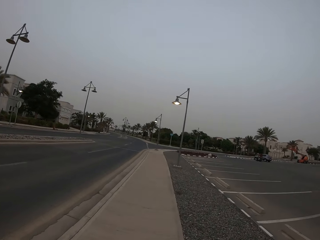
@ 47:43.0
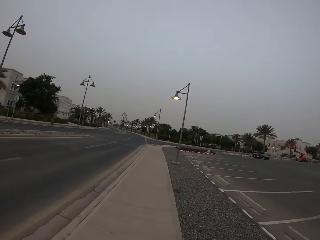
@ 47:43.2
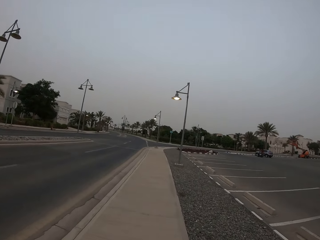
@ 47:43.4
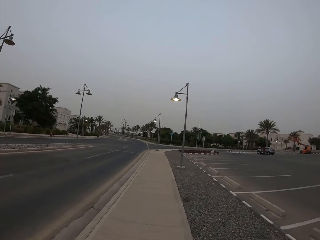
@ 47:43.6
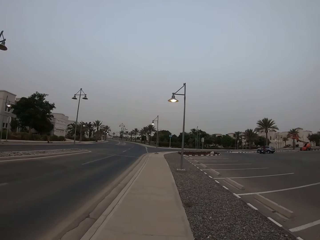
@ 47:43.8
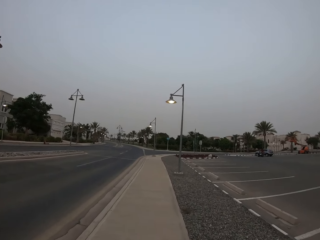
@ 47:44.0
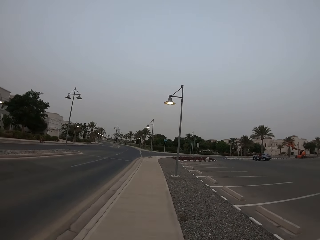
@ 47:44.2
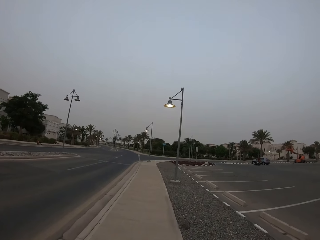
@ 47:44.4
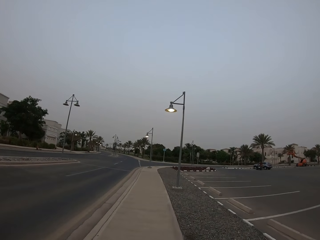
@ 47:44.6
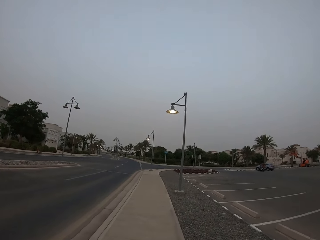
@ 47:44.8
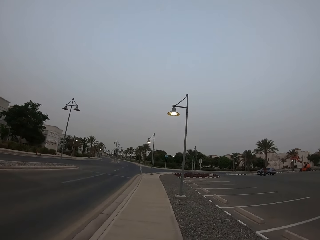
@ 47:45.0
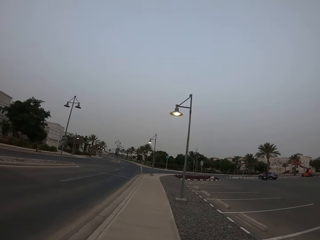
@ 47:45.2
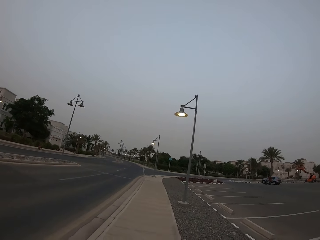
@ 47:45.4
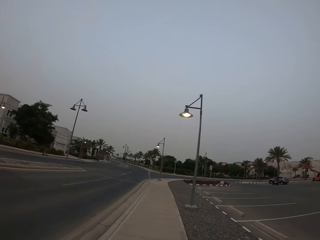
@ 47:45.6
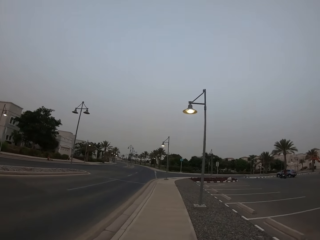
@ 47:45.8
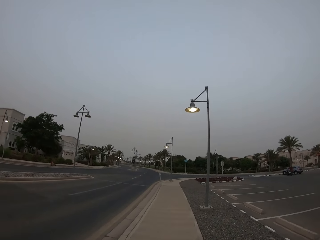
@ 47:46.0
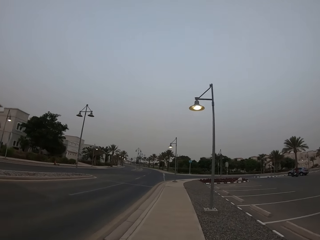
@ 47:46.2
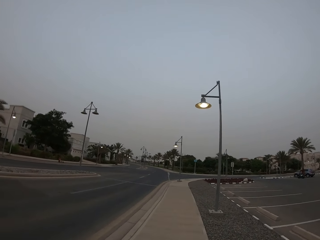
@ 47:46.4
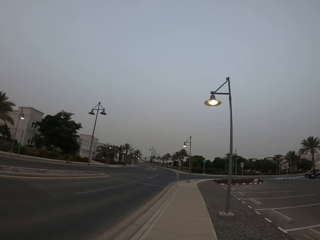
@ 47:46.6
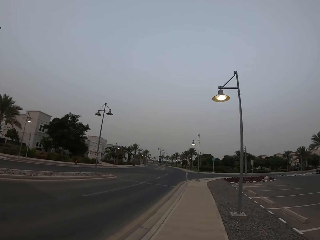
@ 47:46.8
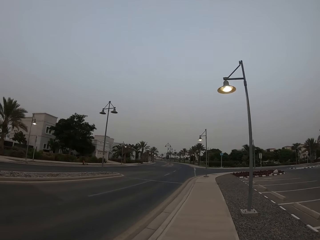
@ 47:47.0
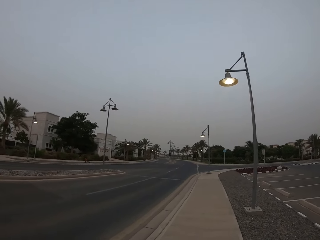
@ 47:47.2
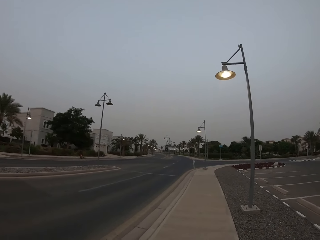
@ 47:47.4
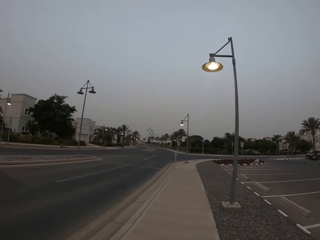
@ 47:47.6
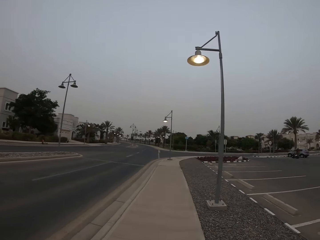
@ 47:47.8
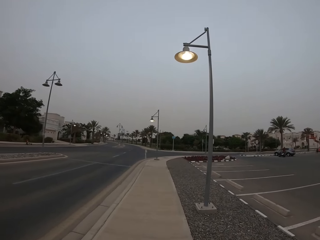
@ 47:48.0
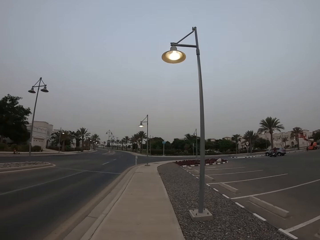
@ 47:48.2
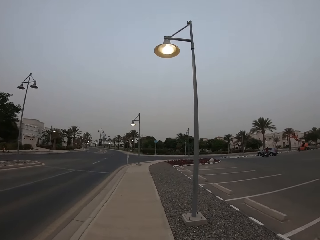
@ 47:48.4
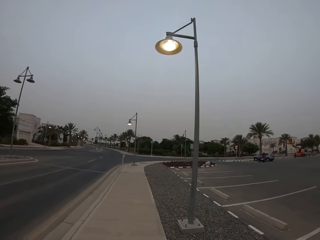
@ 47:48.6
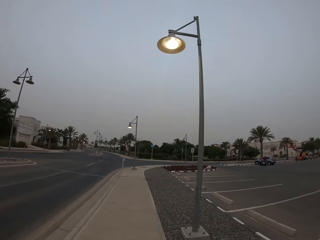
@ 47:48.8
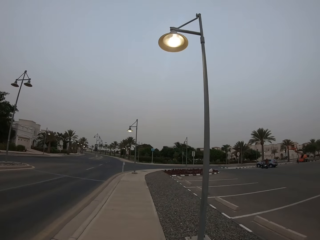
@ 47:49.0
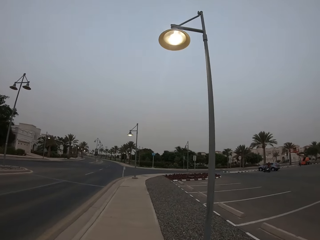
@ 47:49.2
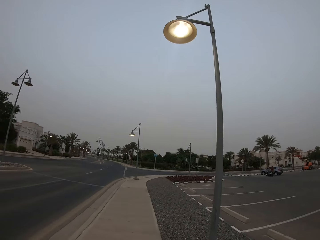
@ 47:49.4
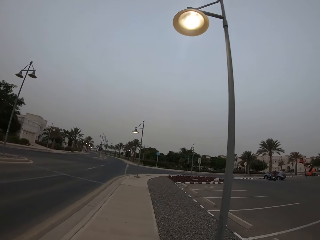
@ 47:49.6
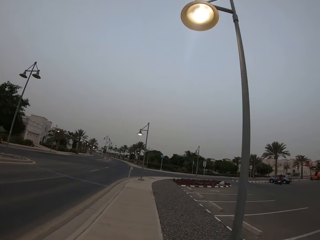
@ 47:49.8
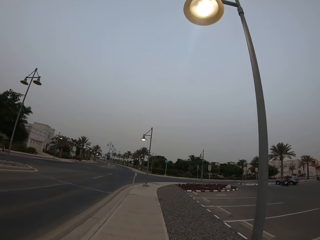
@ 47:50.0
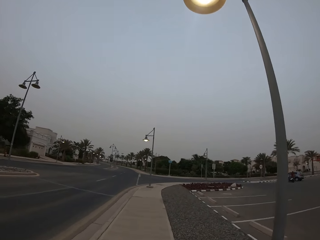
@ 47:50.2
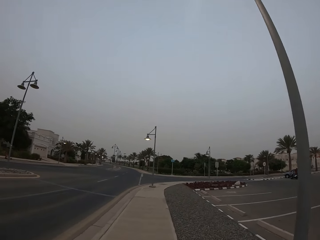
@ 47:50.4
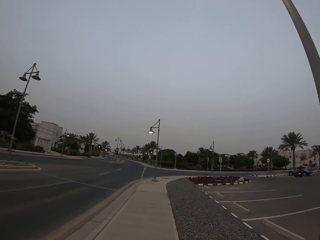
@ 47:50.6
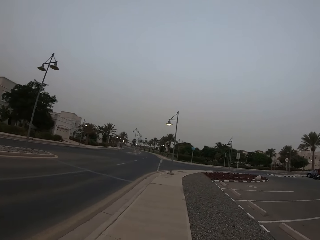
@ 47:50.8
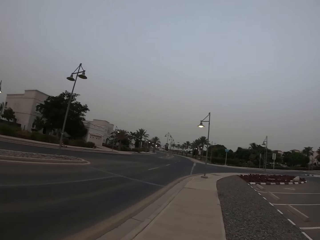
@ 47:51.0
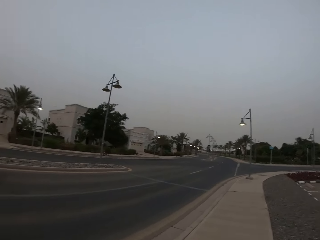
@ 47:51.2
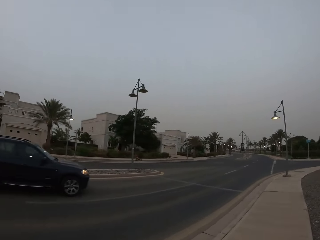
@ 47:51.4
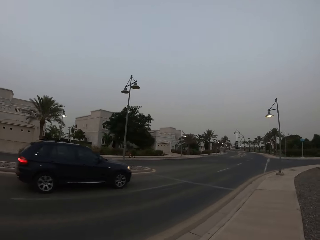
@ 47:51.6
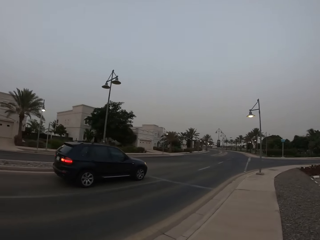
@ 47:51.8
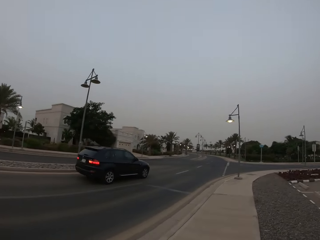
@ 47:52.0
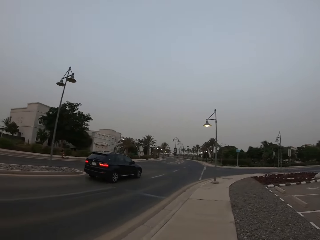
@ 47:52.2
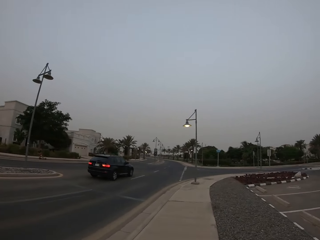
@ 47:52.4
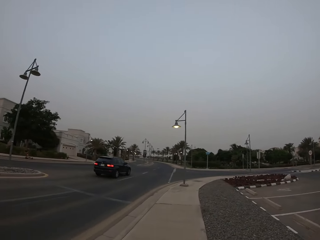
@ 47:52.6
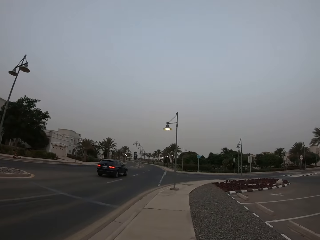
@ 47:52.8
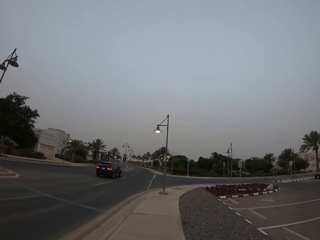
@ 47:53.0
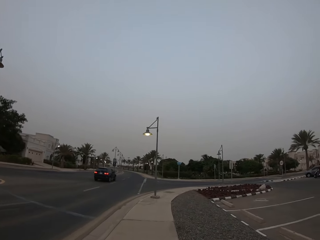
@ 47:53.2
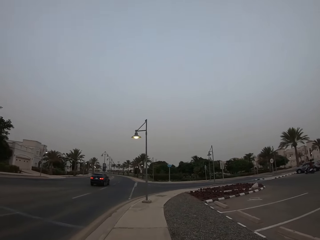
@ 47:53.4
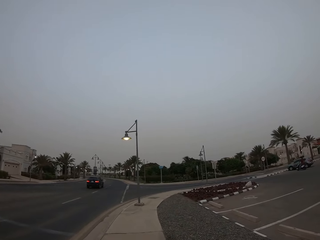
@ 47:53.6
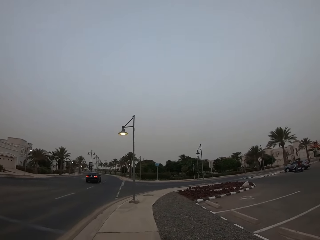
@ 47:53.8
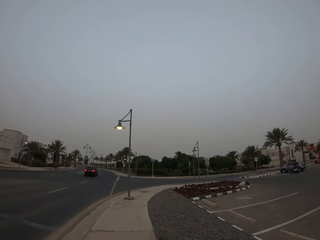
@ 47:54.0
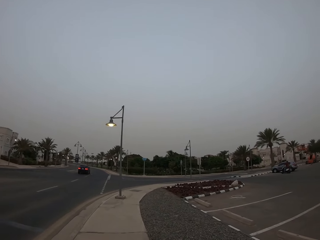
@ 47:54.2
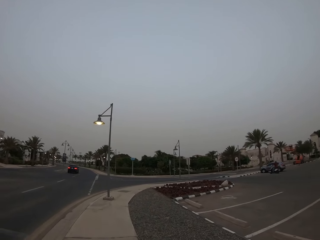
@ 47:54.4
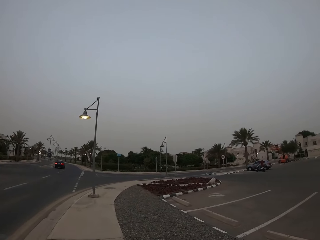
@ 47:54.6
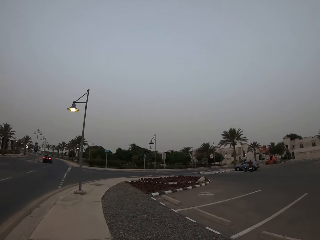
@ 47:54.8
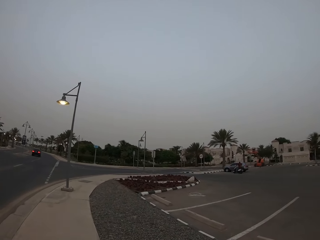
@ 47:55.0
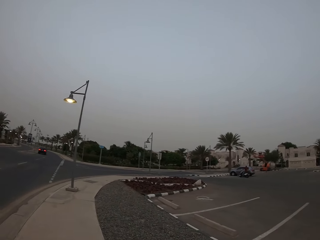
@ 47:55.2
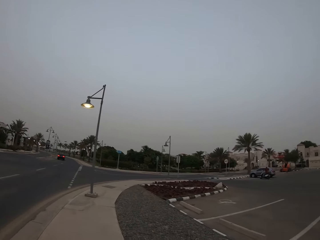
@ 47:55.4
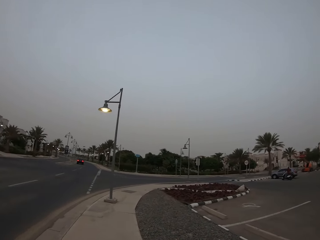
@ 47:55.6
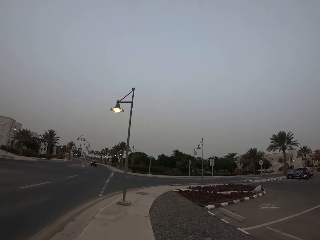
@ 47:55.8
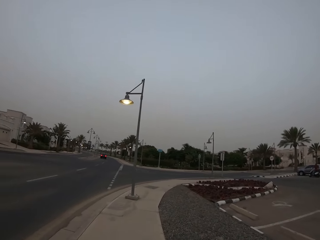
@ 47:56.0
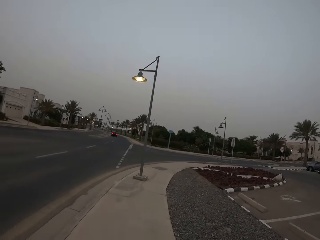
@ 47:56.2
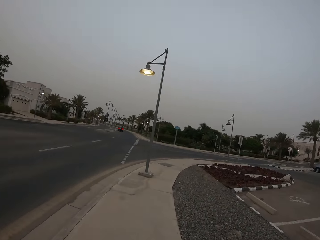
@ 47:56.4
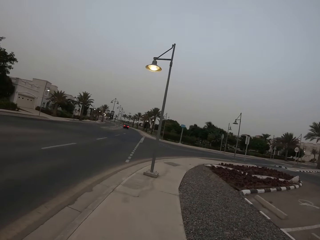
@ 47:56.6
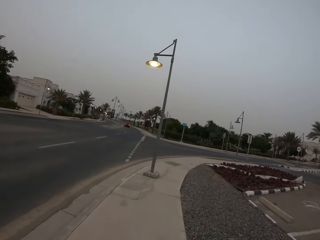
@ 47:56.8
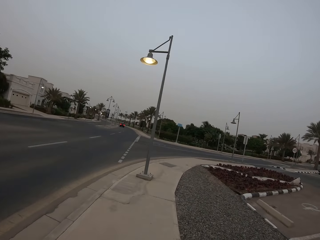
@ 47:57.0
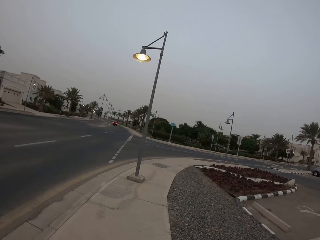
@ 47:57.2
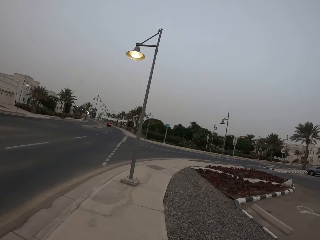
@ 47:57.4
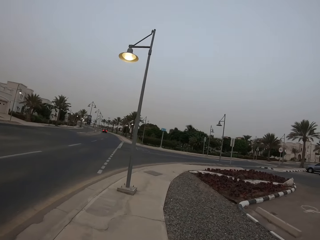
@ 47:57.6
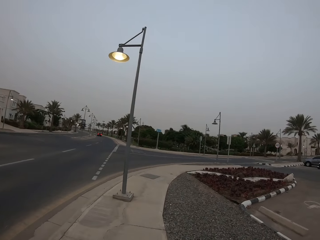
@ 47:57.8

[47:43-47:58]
The camera wearer looks around. They walk around.

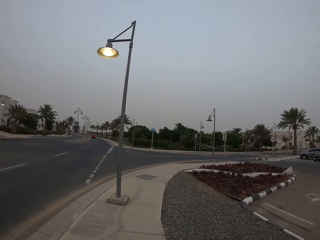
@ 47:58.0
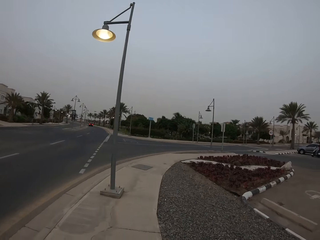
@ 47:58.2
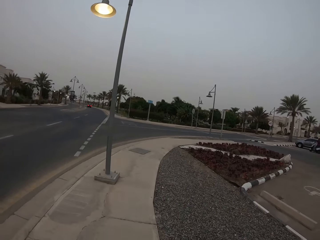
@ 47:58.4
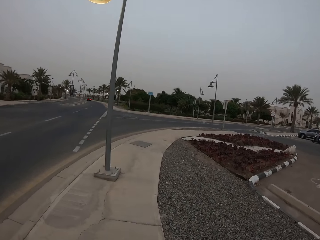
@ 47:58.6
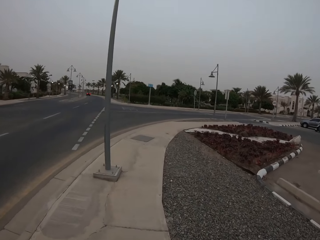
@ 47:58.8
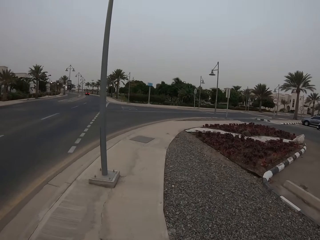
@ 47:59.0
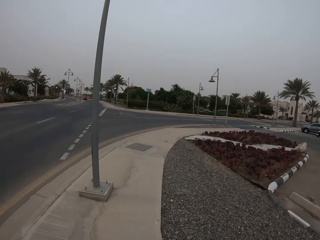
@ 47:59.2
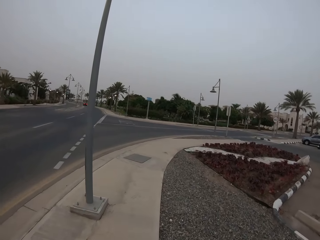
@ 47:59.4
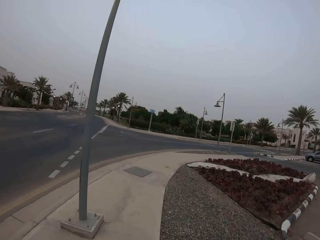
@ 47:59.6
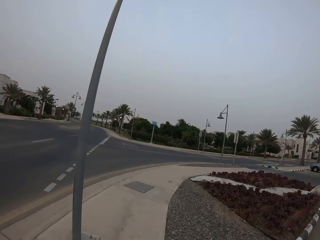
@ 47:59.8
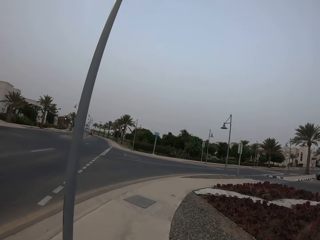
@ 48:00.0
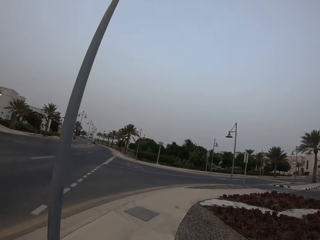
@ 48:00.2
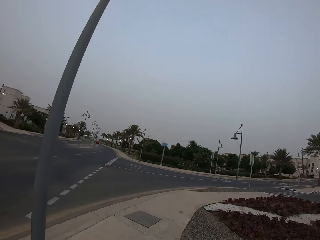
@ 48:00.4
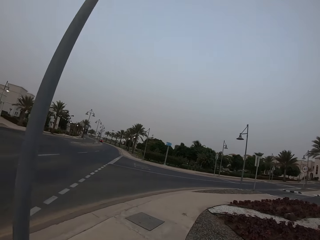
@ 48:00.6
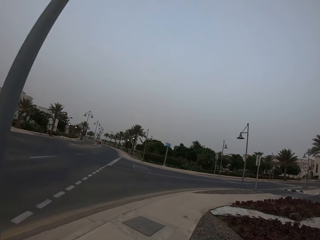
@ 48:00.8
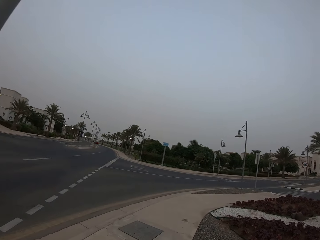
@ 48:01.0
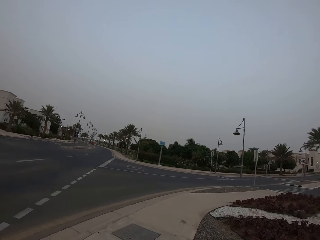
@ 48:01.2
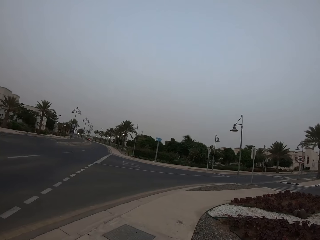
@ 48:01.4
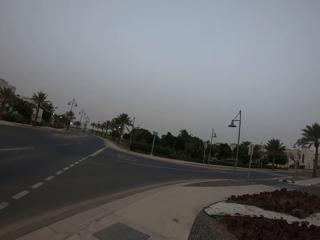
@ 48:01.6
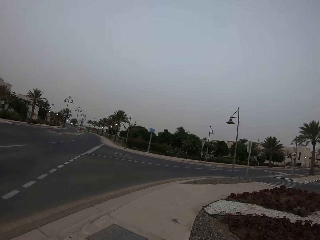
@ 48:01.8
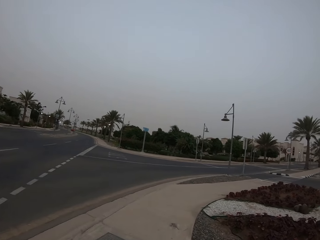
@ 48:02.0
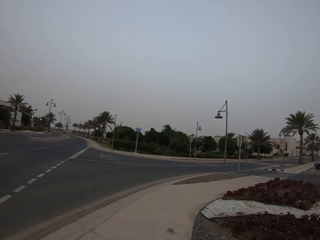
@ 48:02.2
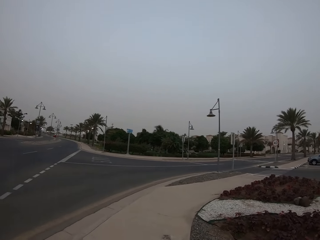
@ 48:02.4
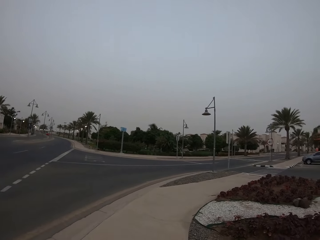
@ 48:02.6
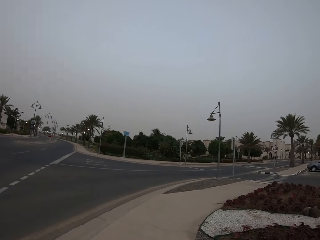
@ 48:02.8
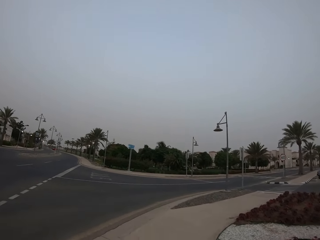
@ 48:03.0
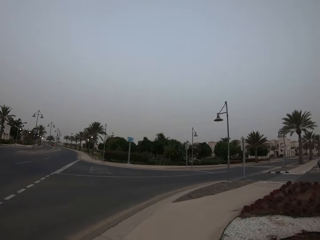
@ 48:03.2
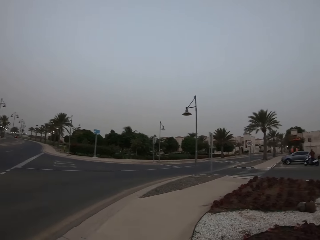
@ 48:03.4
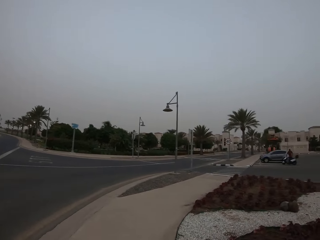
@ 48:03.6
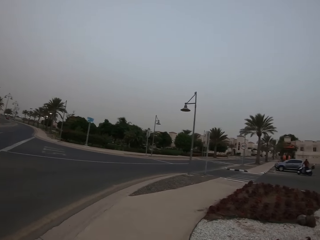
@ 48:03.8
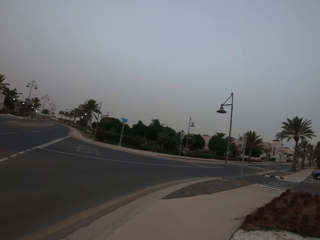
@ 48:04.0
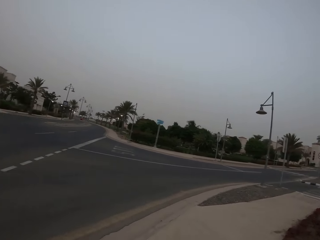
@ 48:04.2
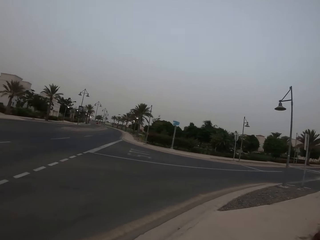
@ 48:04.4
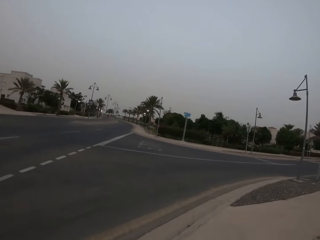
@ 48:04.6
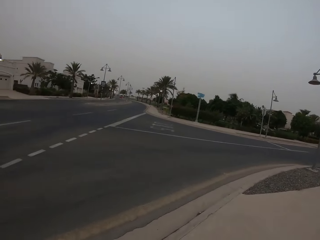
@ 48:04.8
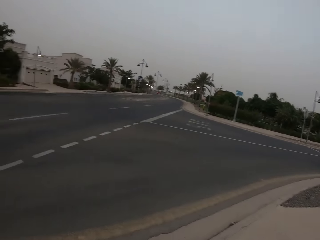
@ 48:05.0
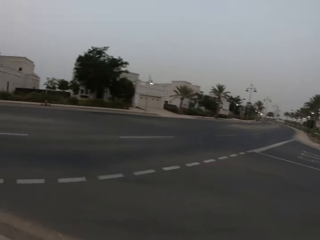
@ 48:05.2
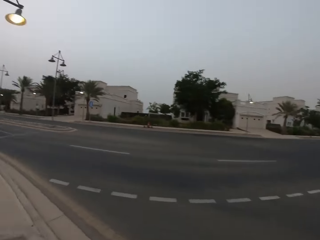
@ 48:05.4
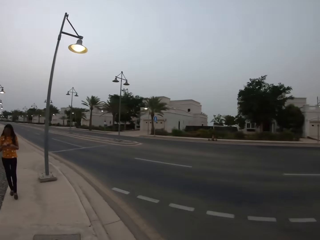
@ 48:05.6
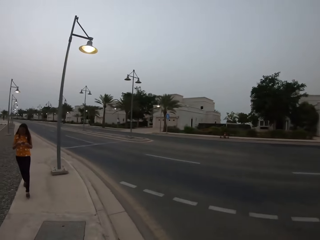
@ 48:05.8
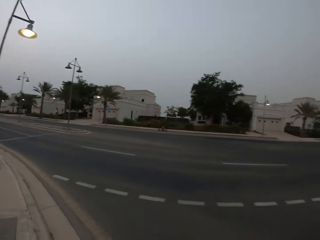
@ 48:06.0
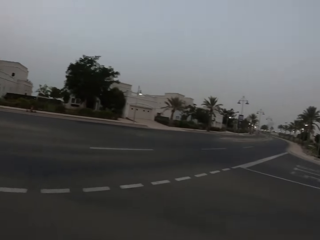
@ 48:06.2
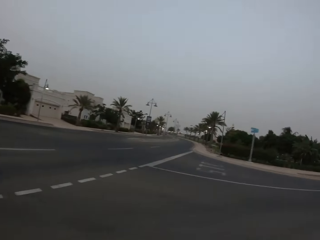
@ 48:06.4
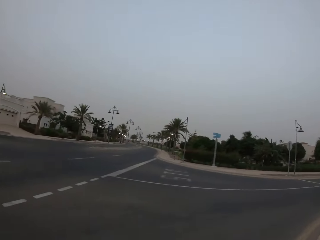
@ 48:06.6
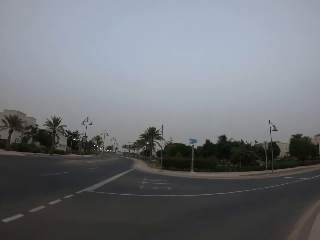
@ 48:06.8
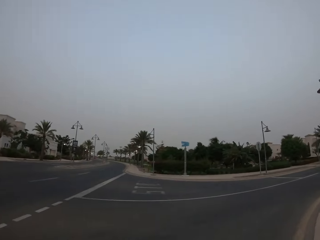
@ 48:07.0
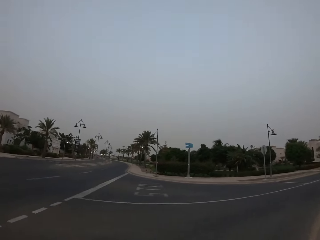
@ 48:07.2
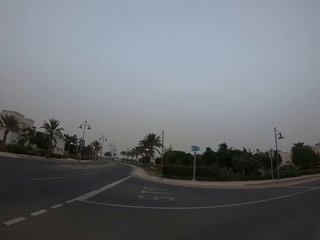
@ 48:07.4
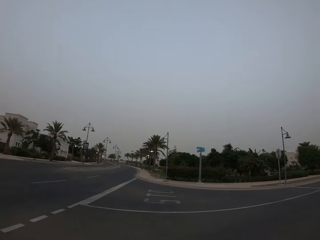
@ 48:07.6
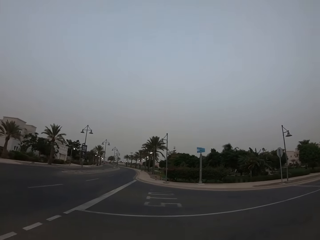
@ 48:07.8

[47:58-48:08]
The camera wearer looks around. A woman walks. The camera wearer walks.
